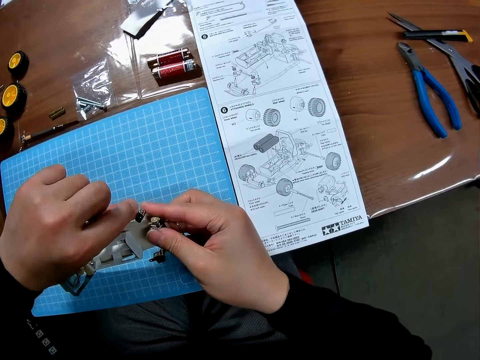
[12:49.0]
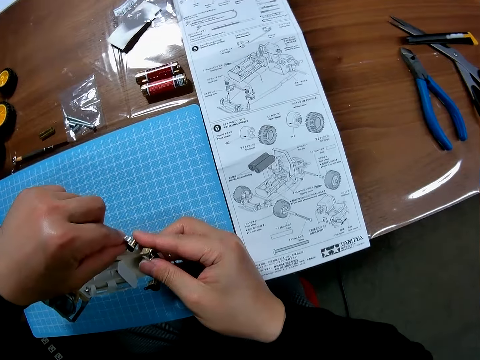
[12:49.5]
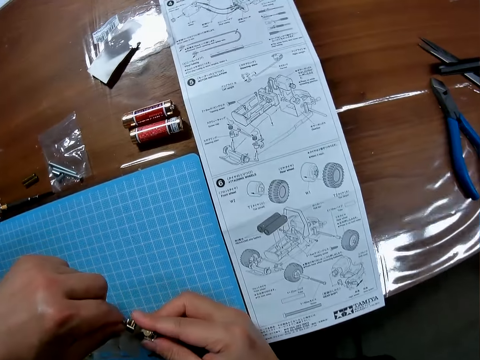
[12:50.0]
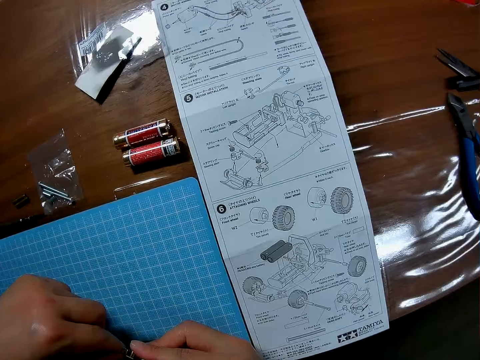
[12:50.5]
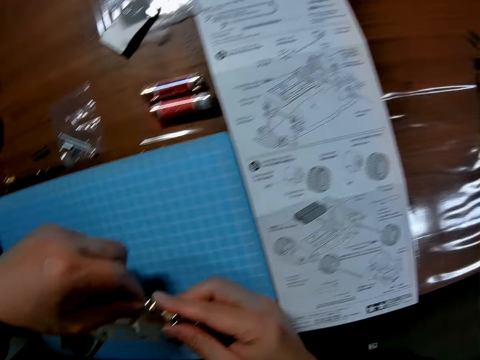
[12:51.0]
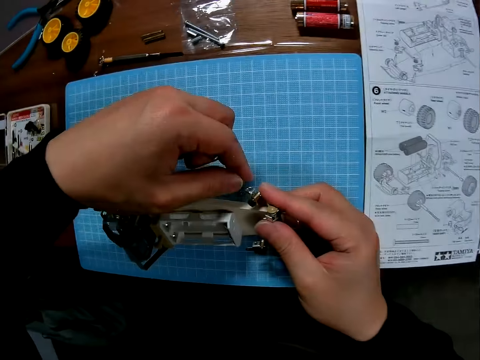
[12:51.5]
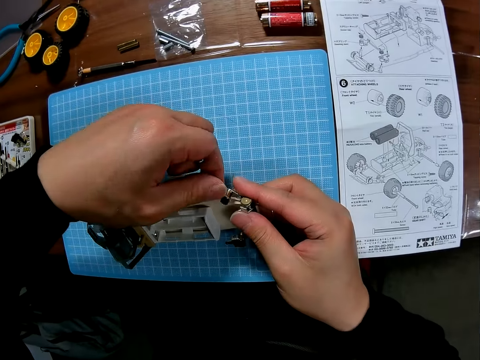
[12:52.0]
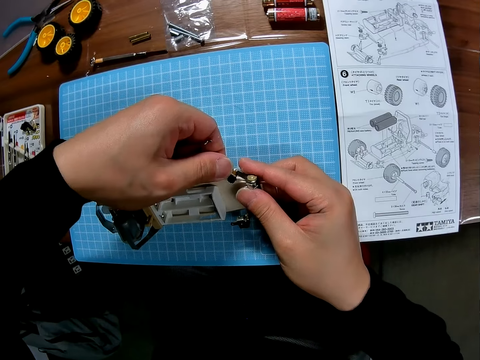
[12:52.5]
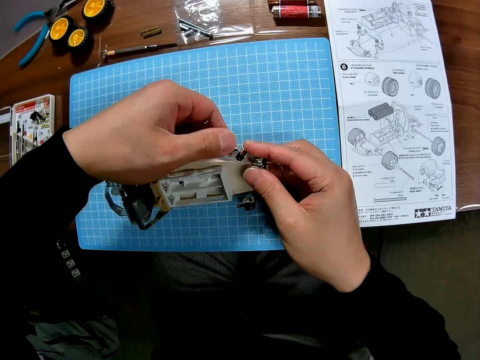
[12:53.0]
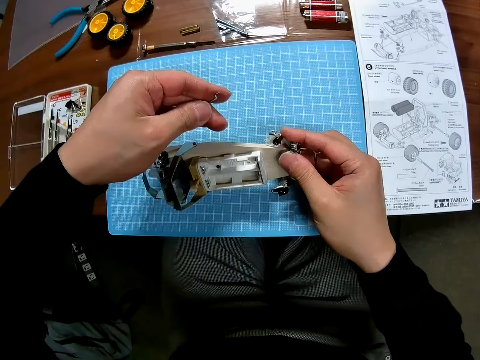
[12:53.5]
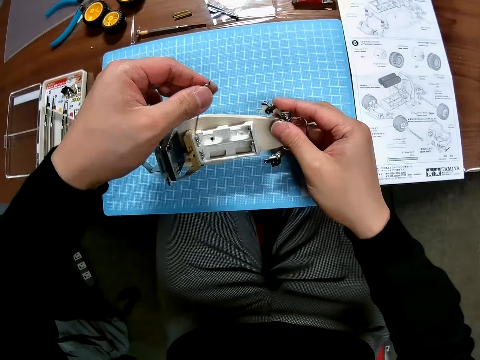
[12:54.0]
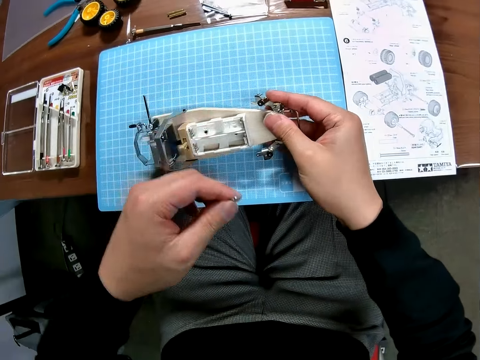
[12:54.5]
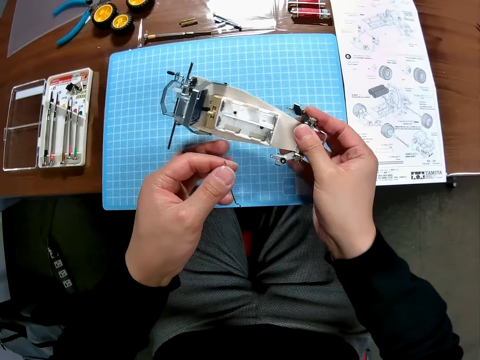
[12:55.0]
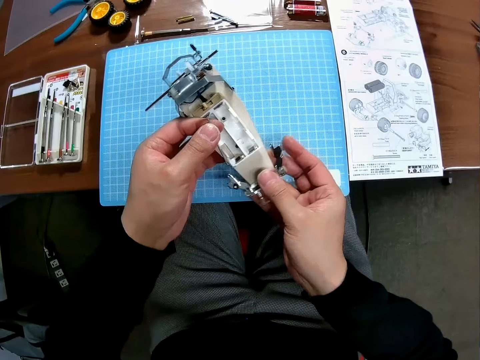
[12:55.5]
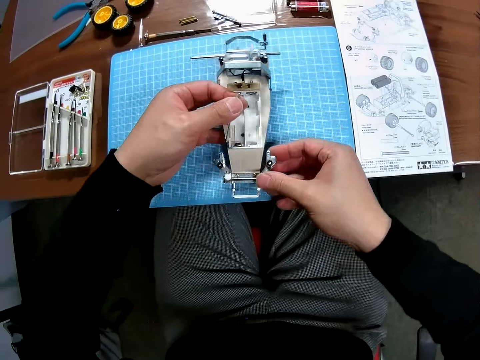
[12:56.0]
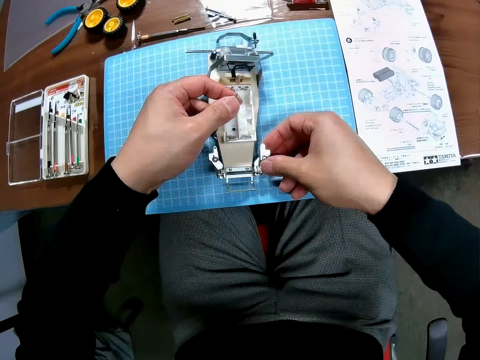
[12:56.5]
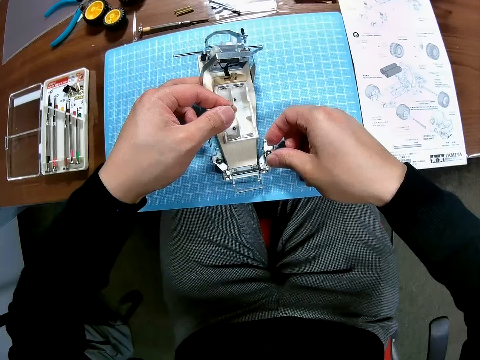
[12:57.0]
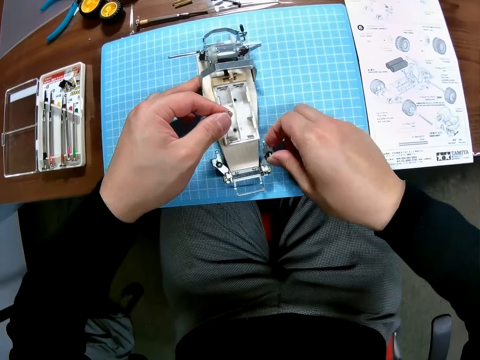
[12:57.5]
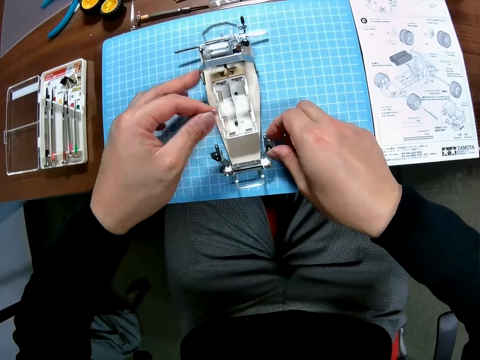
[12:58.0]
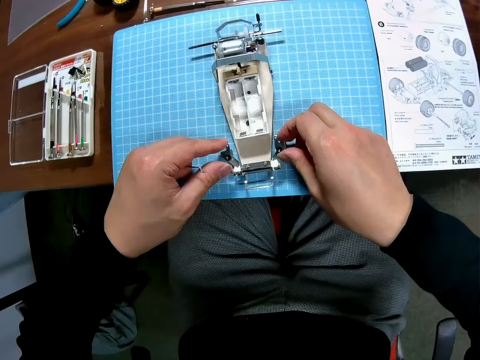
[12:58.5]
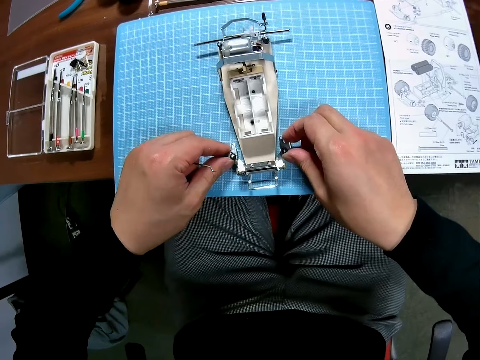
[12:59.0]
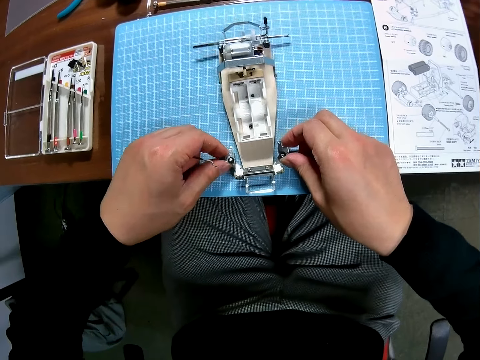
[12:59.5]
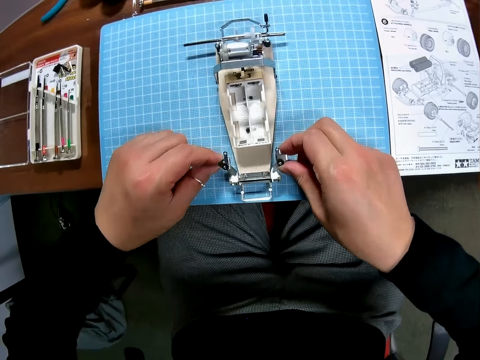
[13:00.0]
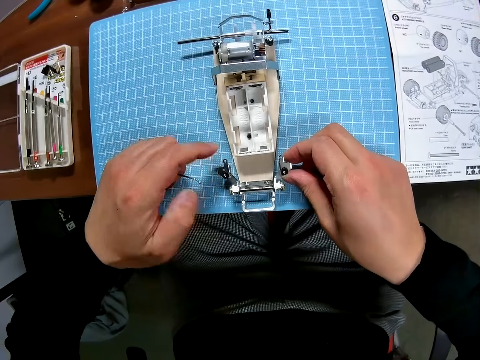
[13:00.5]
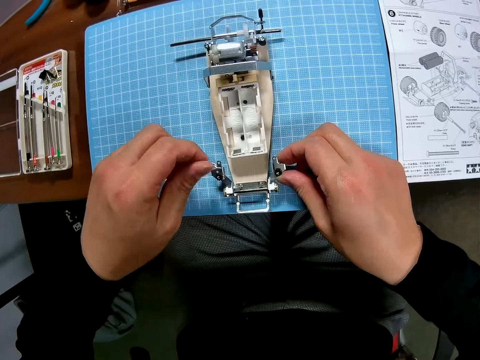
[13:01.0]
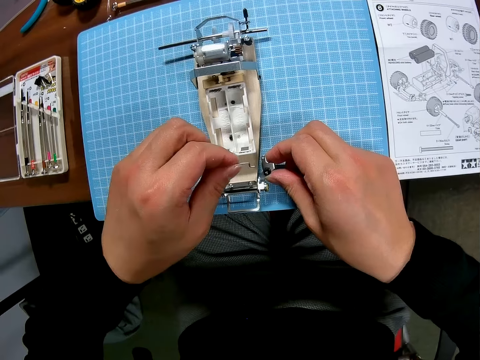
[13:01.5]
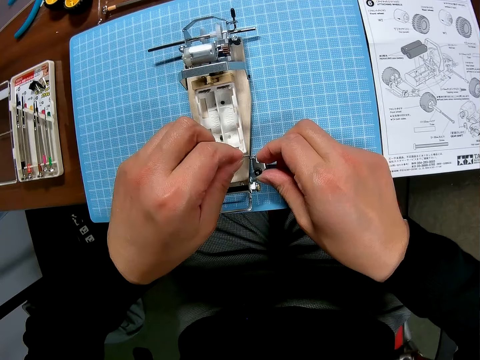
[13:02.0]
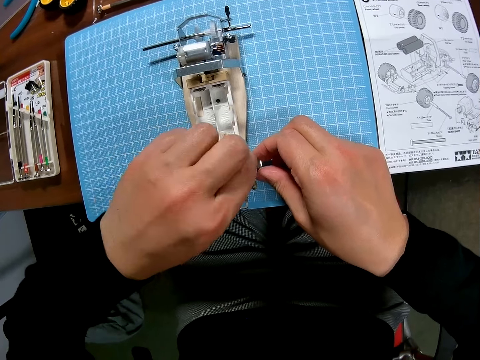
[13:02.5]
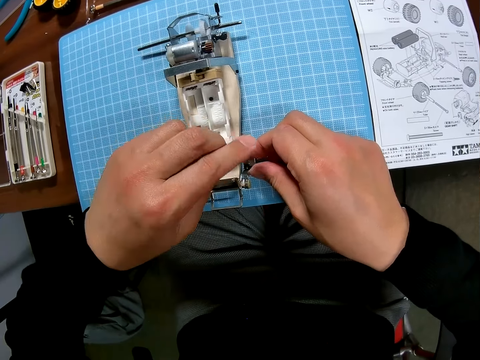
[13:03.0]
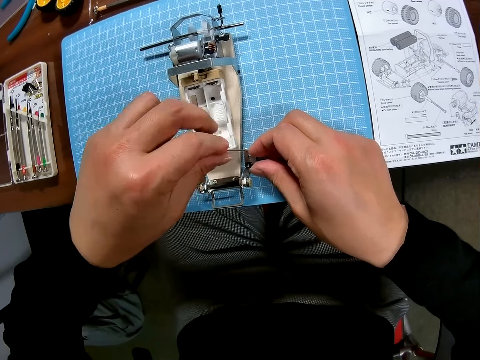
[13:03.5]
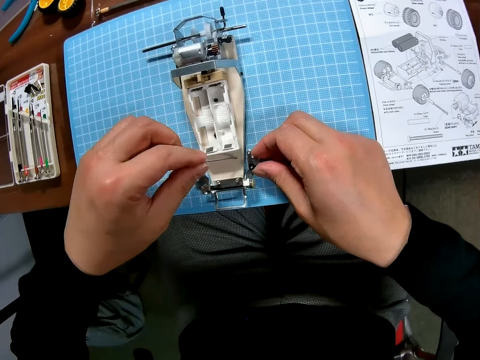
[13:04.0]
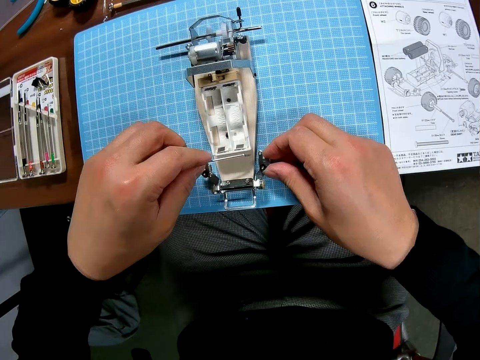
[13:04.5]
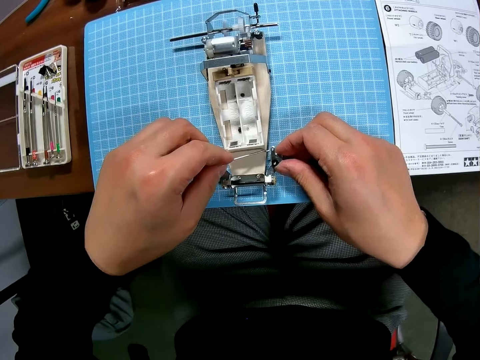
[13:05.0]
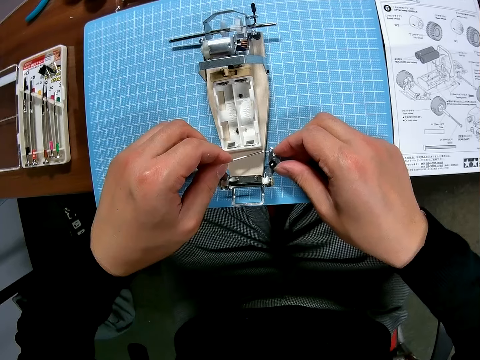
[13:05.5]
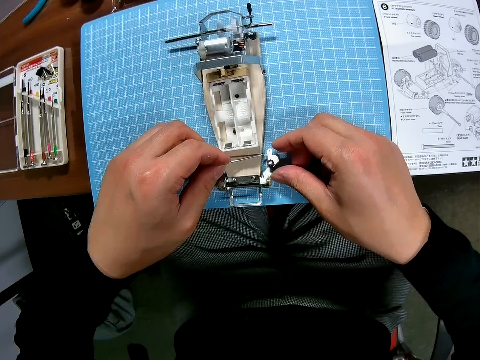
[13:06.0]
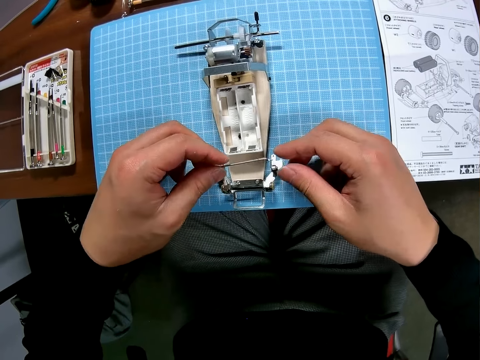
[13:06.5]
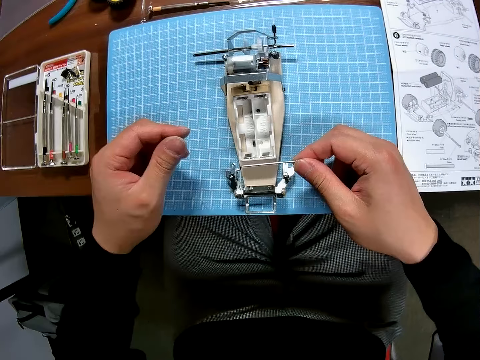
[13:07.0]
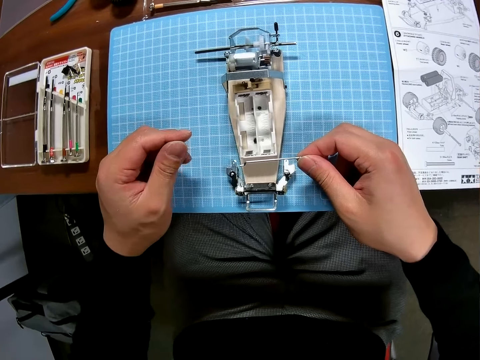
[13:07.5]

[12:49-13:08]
The camera wearer turns the undercarriage. They put the undercarriage on a board. They drop the car on the table. They fix the undercarriage. They hold a drive shaft. They attach the car part to the car.

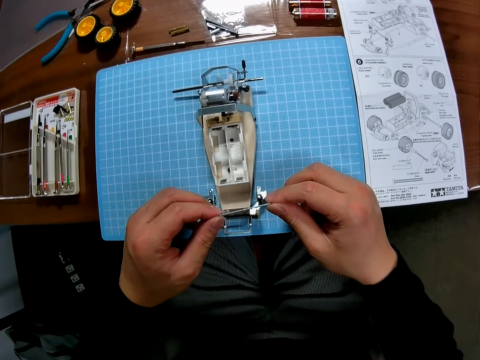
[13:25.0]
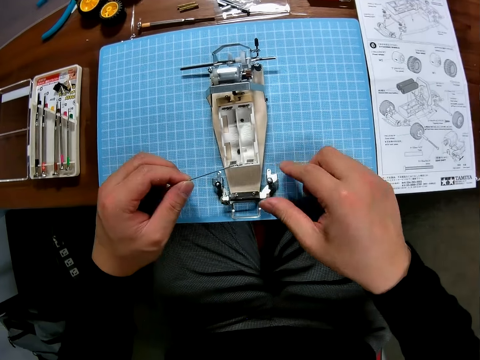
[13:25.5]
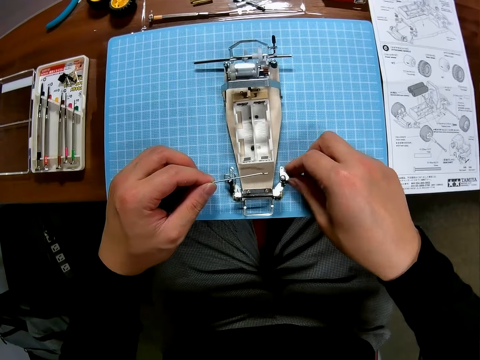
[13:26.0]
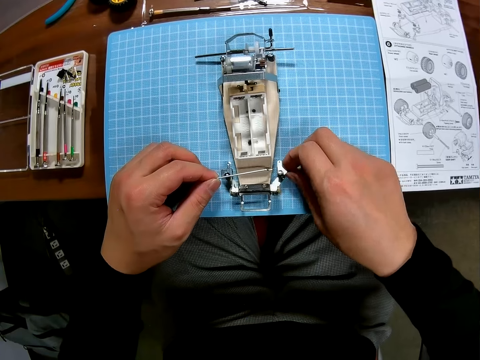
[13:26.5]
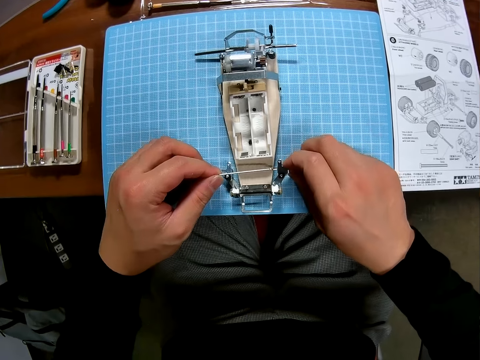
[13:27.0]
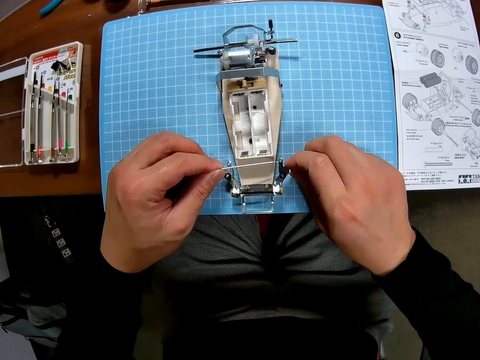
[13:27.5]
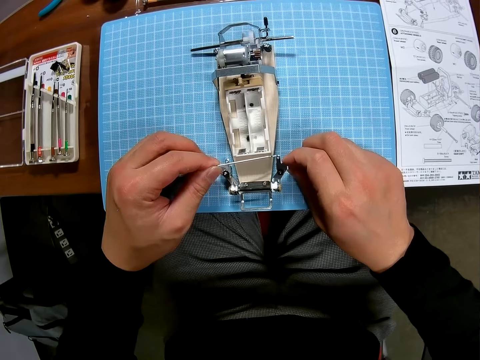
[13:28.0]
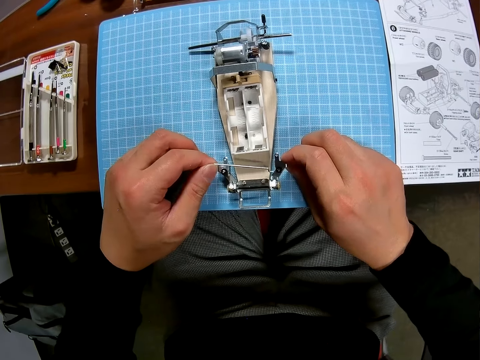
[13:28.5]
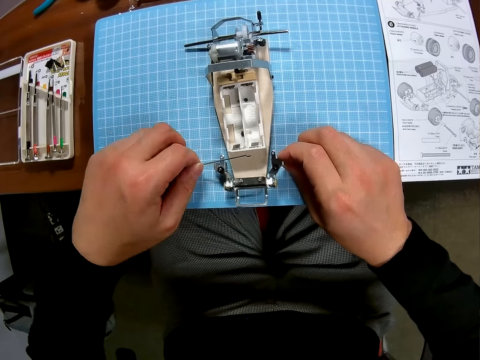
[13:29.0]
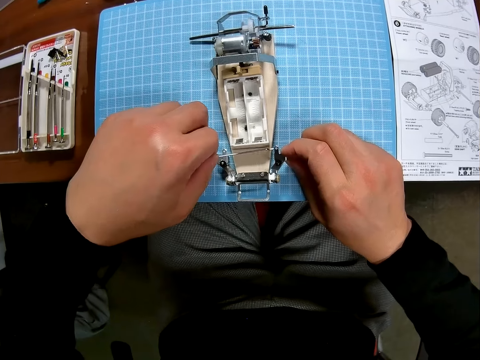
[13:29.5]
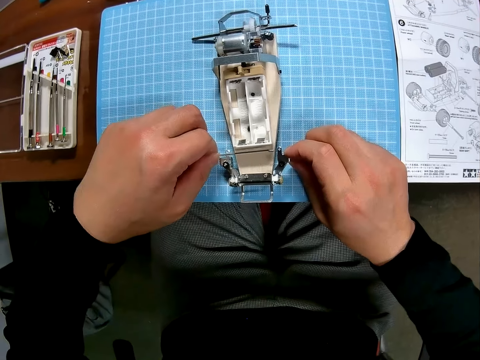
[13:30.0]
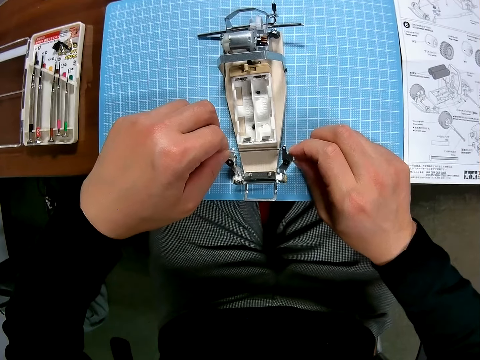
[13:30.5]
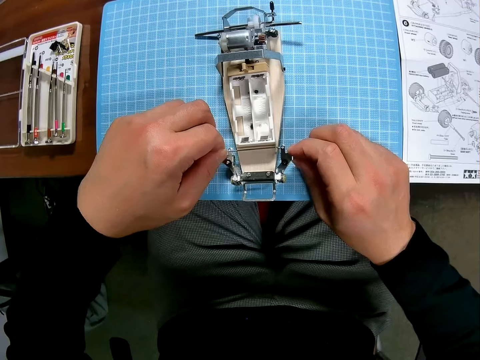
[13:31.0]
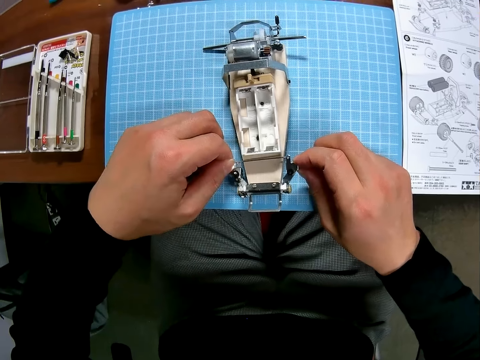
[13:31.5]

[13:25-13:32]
The camera wearer fits the drive shaft.
